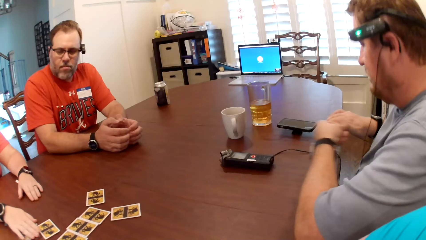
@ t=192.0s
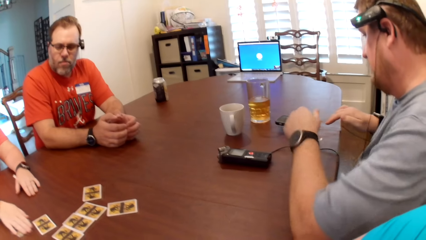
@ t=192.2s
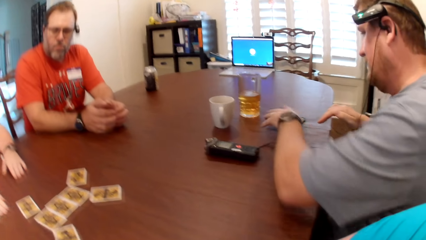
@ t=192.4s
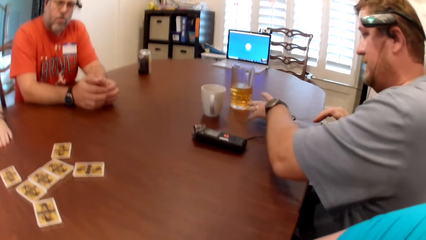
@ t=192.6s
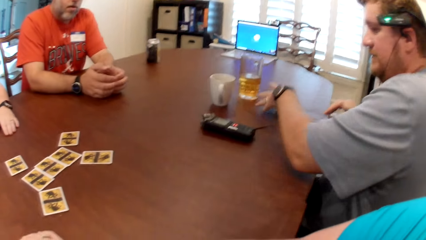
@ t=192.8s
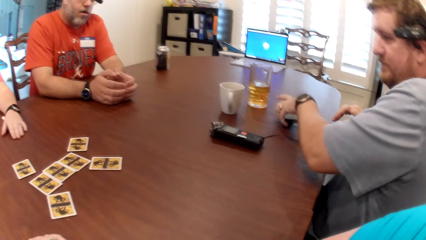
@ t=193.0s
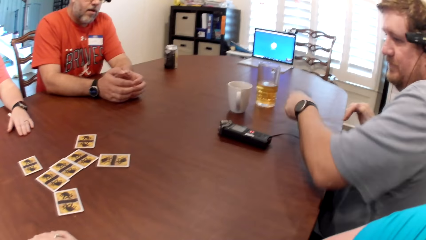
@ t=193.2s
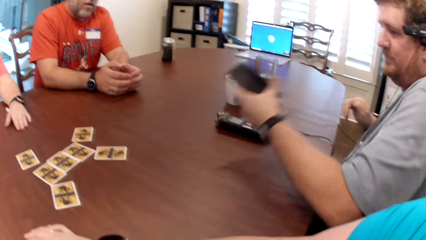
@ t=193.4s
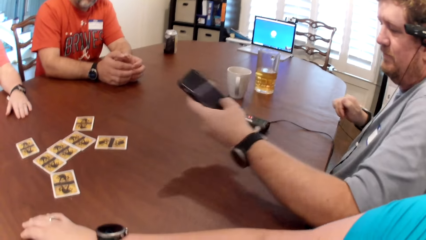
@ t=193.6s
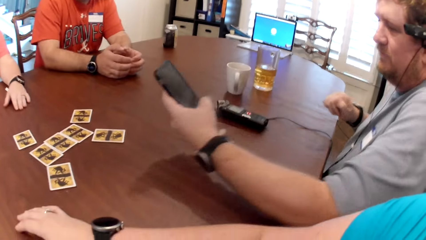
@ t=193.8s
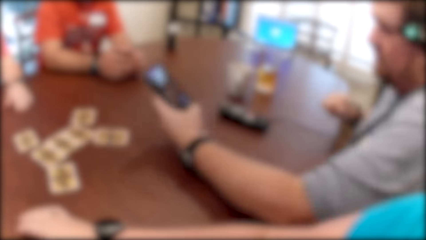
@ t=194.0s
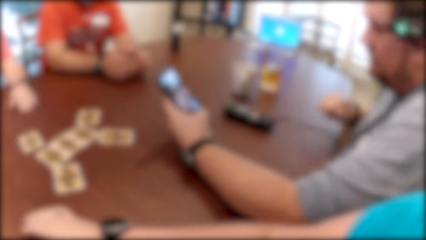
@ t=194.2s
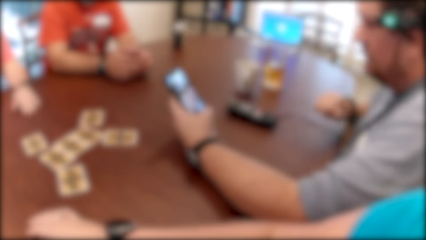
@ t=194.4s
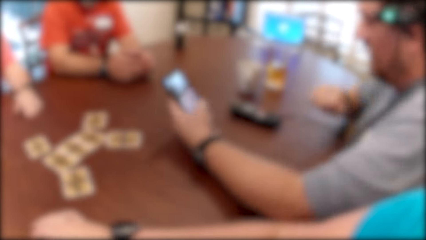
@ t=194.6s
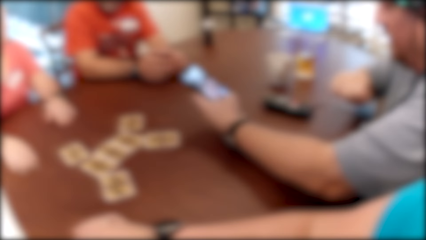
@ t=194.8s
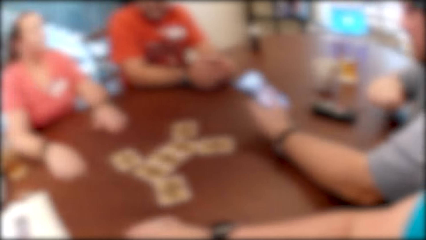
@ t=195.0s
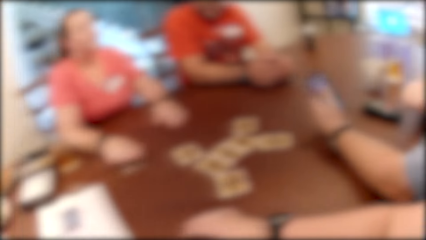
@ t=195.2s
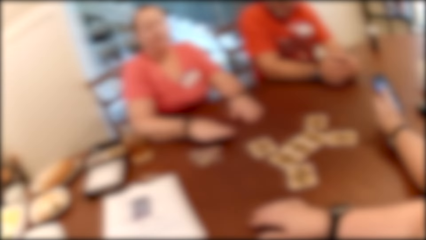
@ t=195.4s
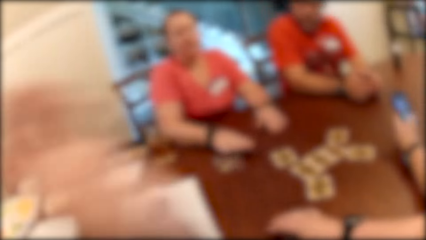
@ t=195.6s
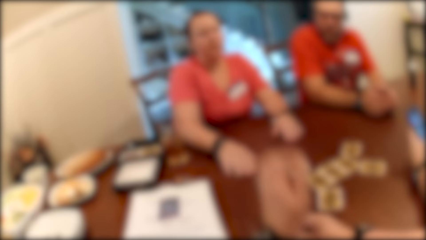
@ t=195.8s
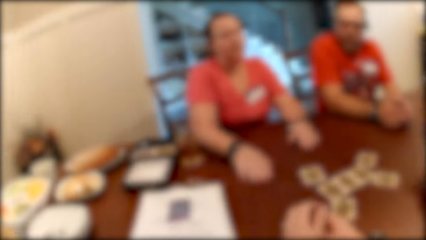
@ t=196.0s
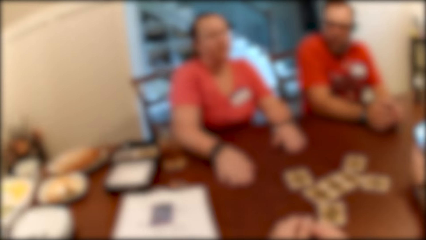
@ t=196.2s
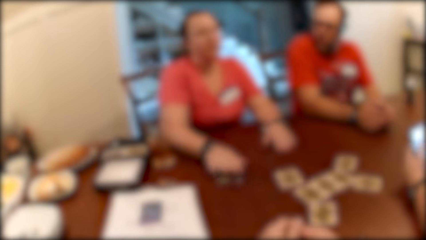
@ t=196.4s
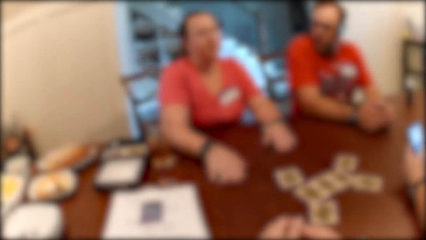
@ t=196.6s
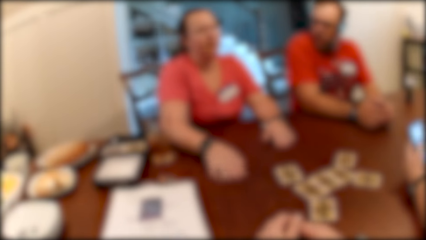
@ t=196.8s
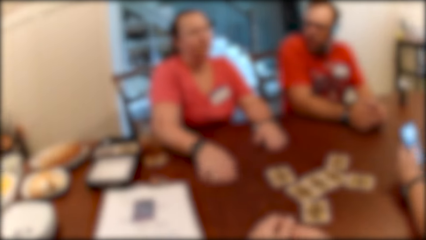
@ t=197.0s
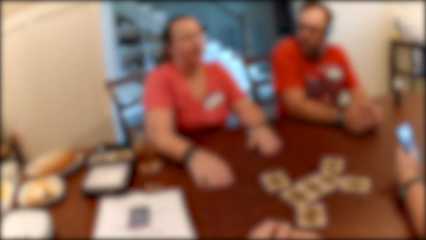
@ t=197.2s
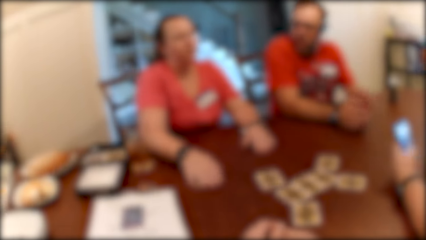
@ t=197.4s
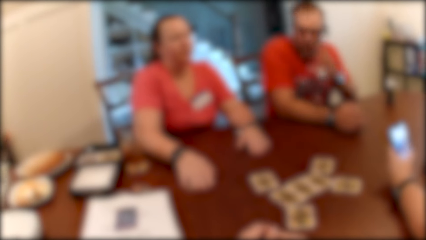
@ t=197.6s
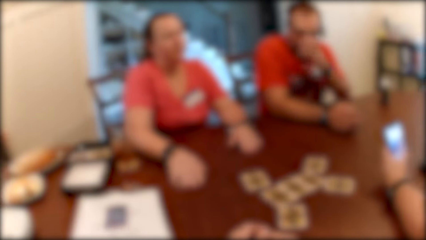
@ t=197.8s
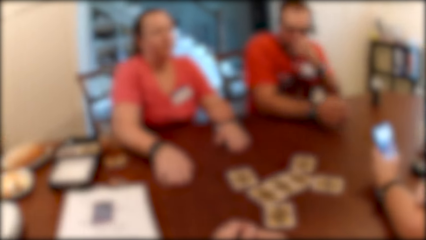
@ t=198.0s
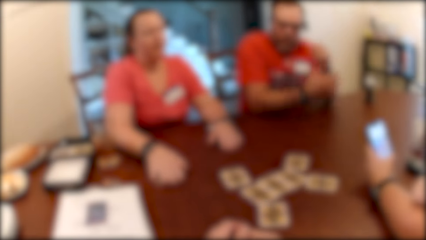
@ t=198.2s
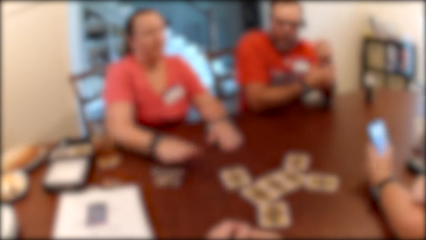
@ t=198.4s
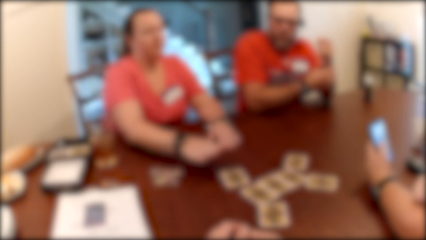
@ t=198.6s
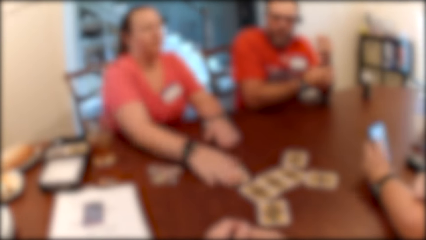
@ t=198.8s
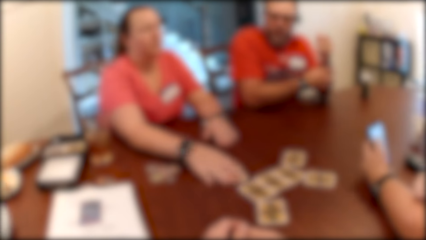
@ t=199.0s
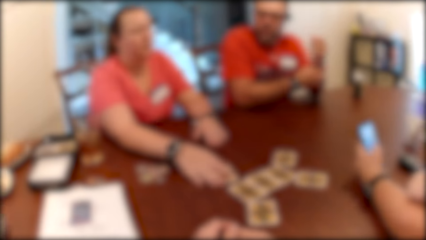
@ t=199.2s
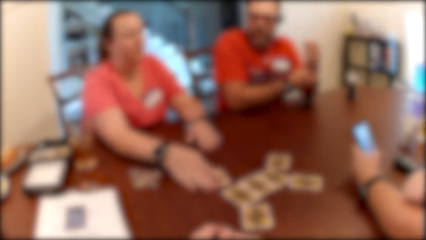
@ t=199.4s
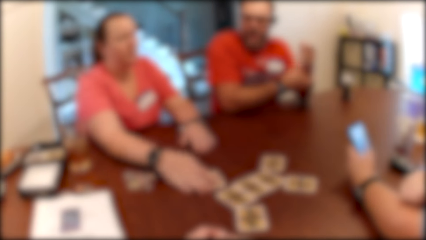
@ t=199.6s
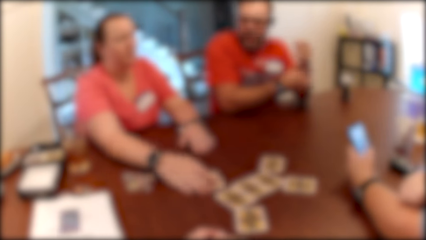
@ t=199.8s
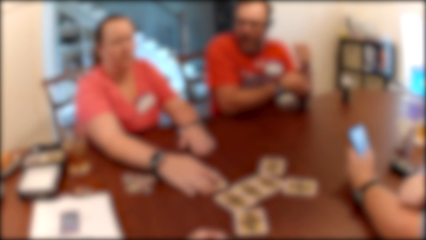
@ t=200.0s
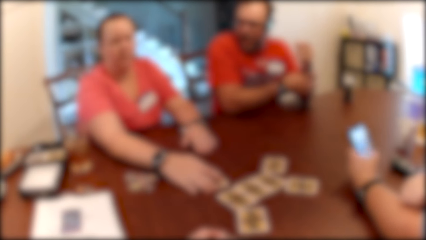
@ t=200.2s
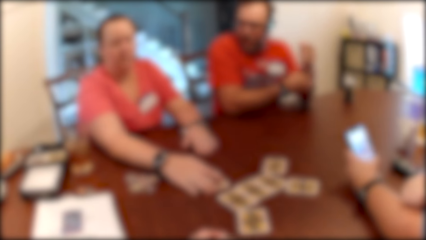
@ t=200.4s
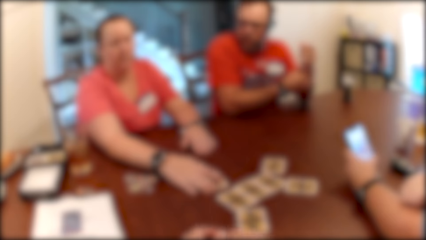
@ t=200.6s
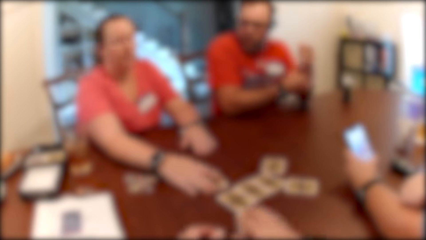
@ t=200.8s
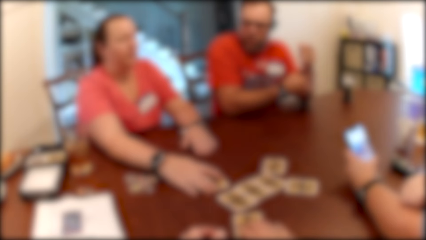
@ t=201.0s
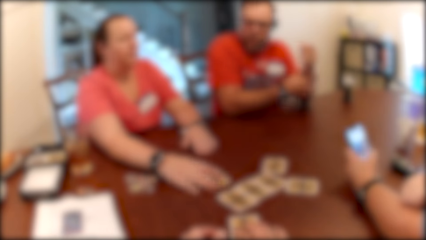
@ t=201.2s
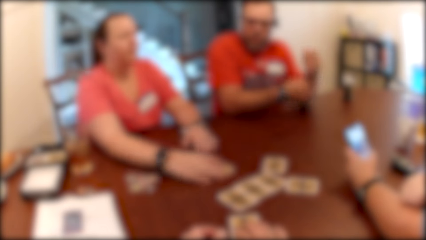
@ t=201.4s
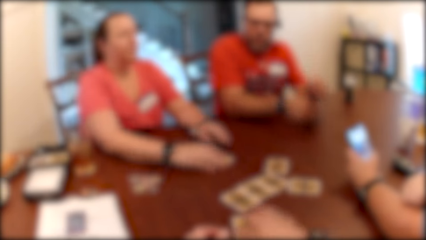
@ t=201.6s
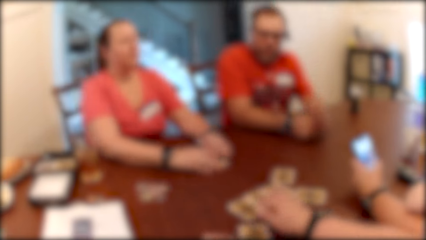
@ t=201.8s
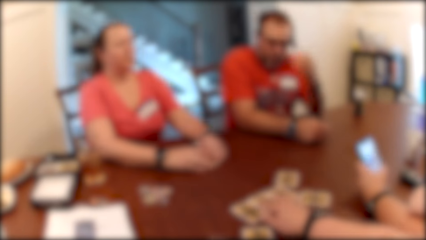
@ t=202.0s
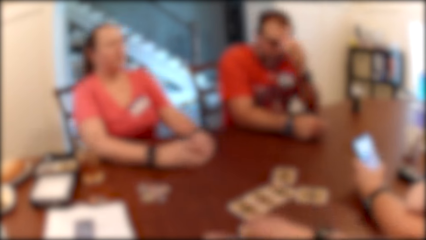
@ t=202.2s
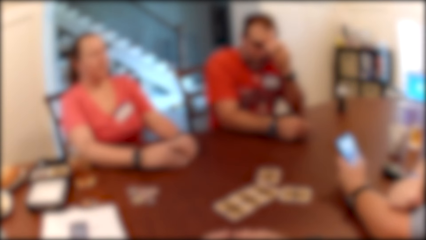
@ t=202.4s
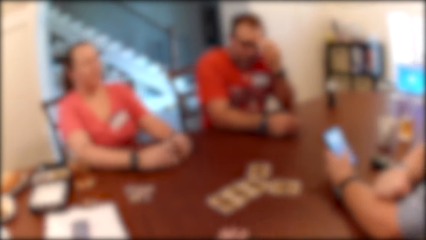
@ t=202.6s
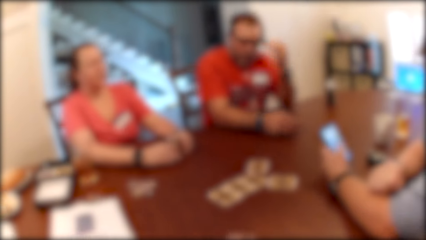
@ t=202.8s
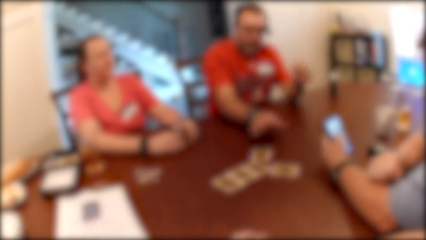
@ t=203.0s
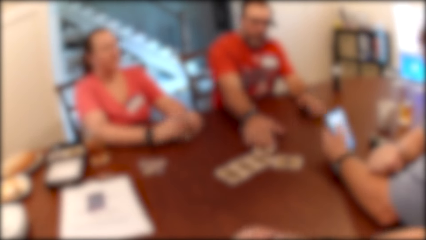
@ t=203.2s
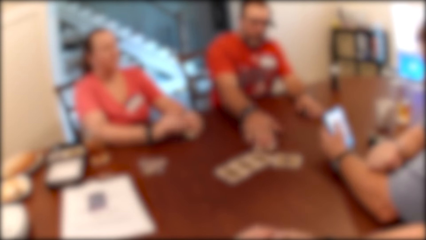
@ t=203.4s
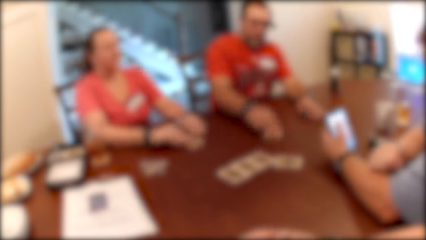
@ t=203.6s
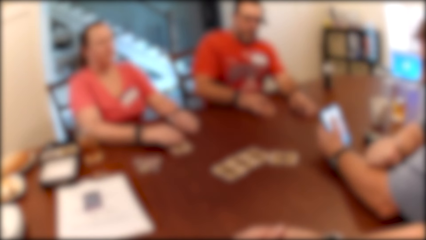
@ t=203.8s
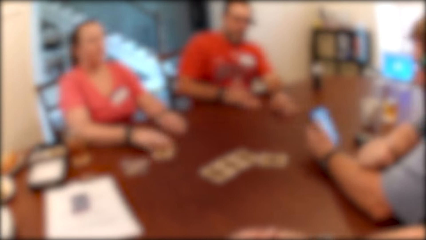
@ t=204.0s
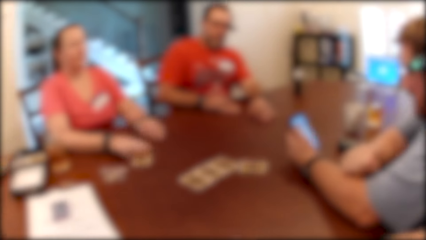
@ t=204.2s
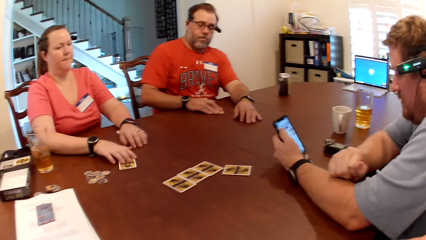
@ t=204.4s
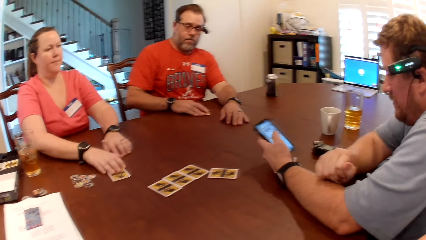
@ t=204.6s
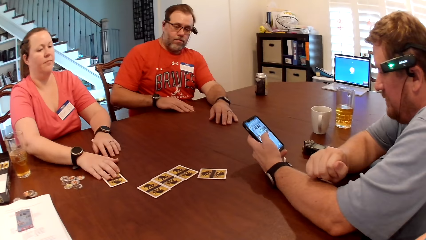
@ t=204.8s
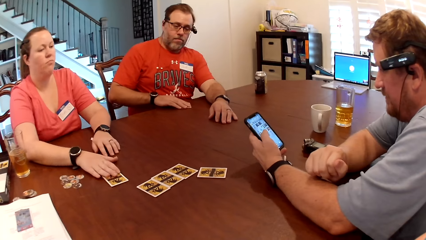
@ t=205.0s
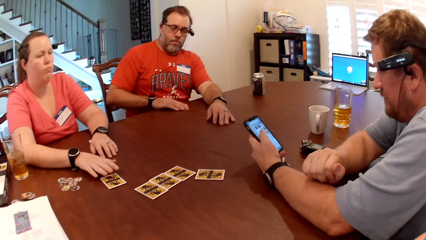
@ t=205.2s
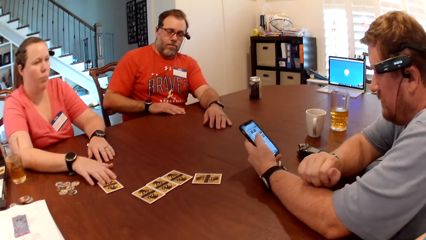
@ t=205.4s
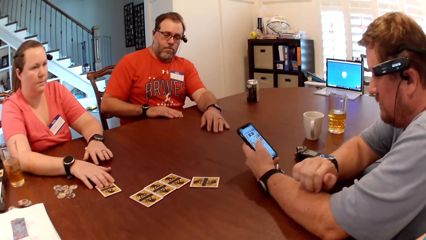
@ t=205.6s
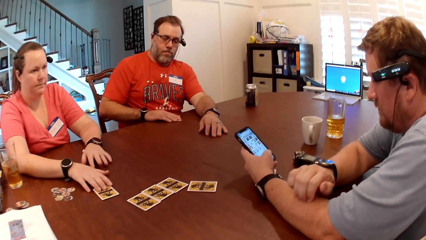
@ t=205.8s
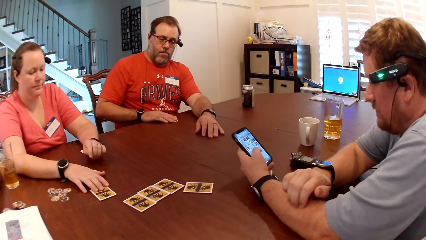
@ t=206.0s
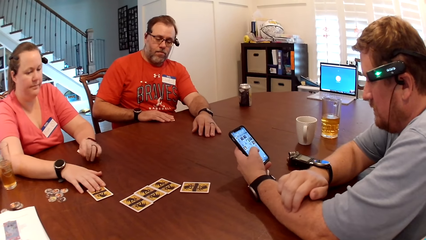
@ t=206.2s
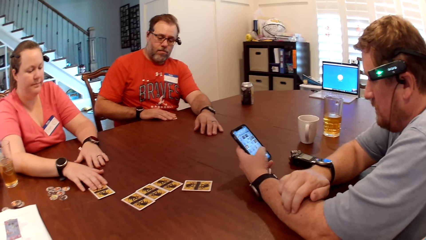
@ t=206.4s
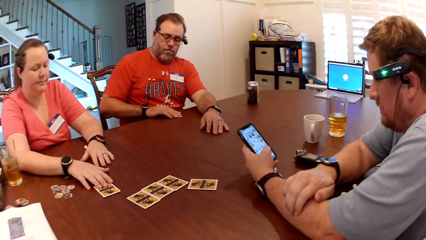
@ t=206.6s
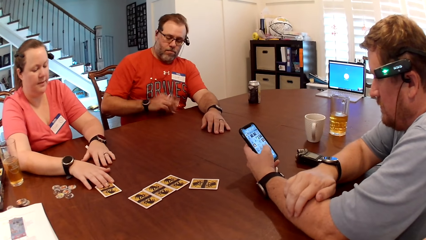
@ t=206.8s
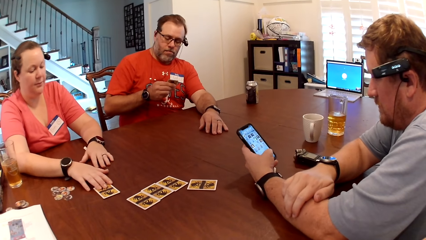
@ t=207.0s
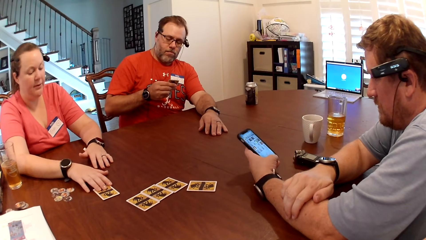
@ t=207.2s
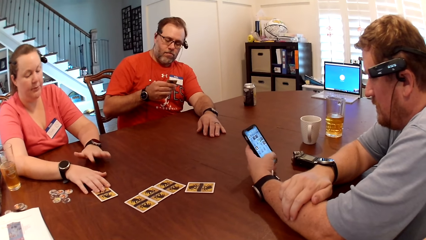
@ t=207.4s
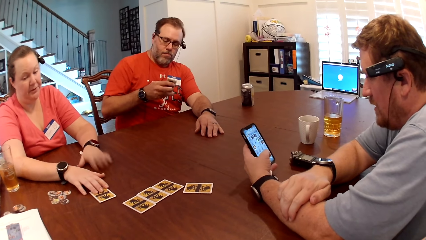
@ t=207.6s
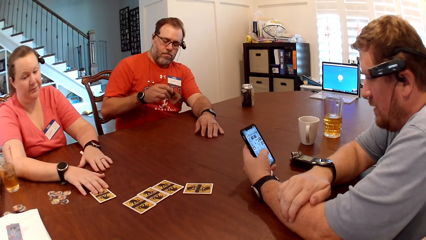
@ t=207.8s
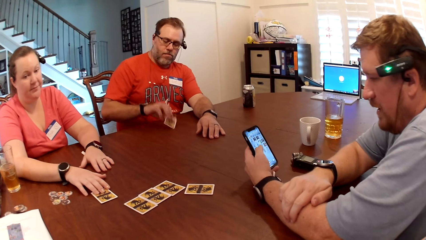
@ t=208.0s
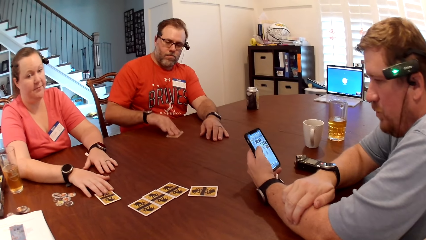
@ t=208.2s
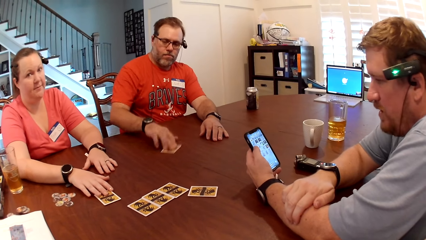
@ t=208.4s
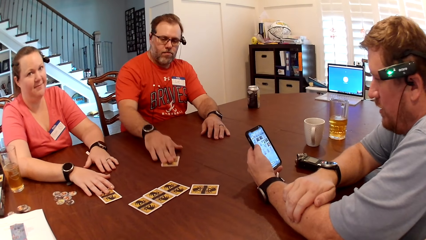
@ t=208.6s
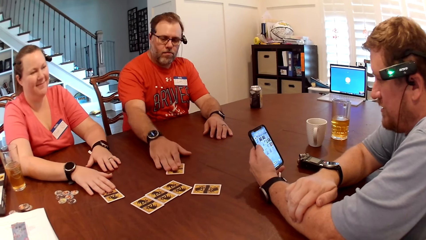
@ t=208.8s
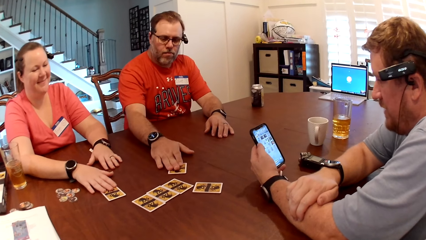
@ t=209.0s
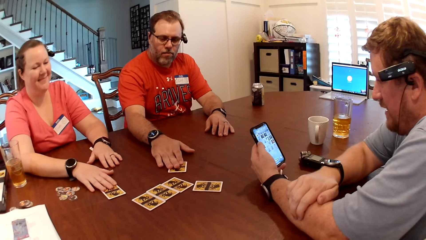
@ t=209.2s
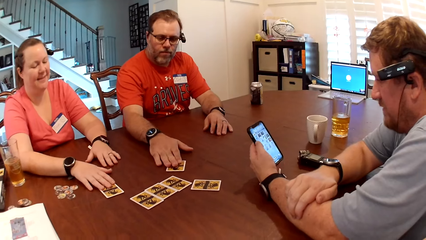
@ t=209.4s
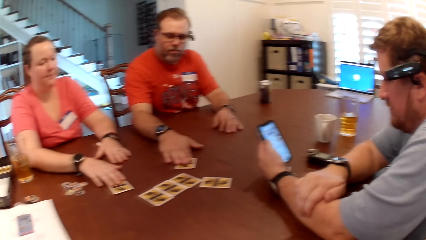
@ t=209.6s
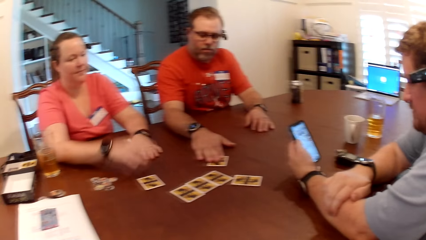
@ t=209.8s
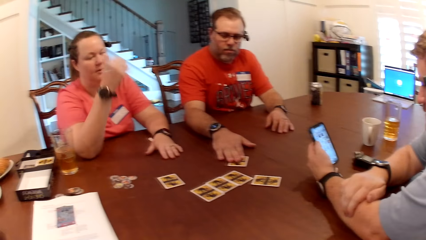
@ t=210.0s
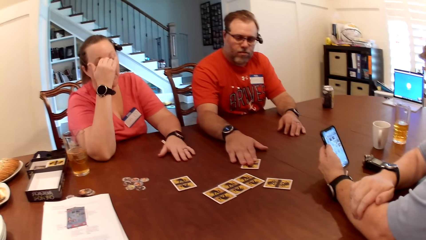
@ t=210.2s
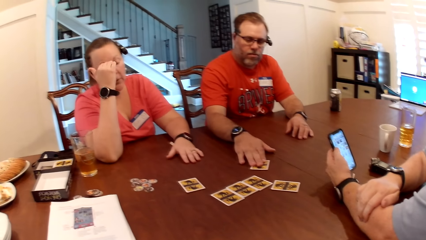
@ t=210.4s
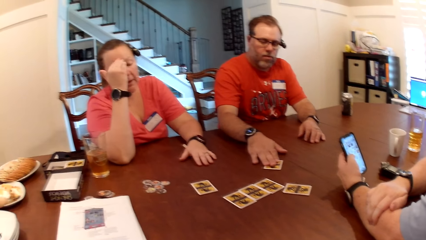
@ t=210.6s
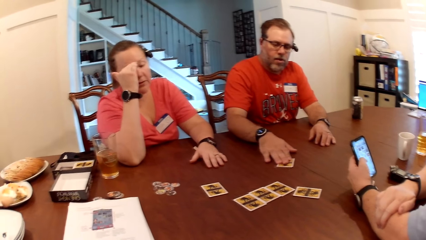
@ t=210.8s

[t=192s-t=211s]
A man picks the phone from the table with his left hand. The man operates the phone with his left hand. A woman adjusts the card on the table with her right hand. The camera wearer adjusts the cards on the table with her right hand. Another man adjusts the card on the table with his right hand. The other man picks the card from the table with his right hand and drops the card on the table with his right hand.
